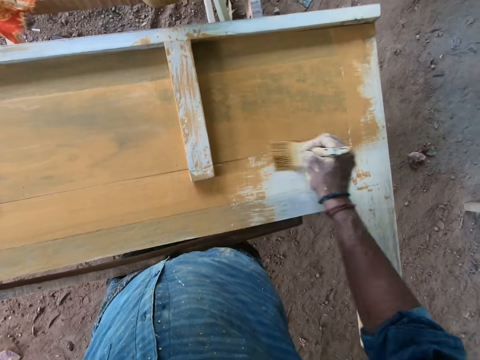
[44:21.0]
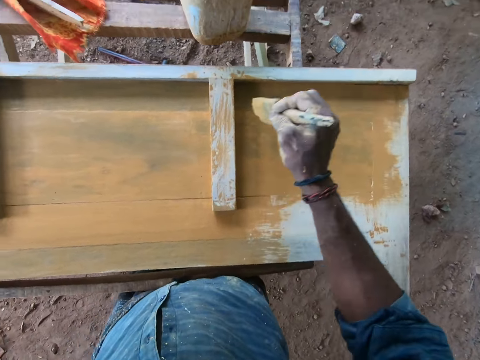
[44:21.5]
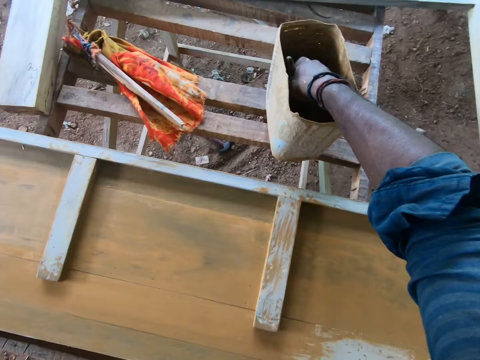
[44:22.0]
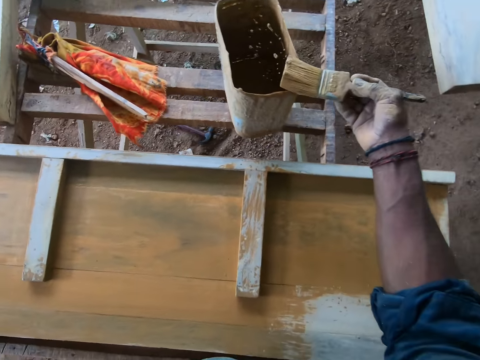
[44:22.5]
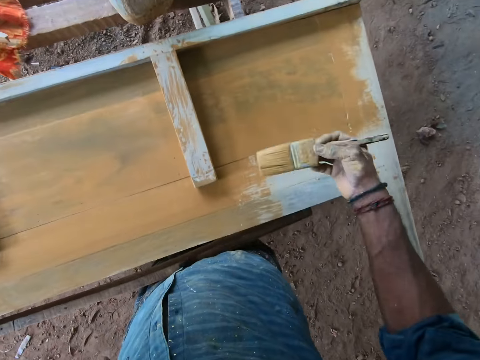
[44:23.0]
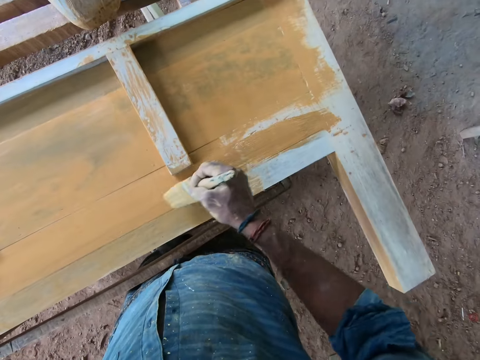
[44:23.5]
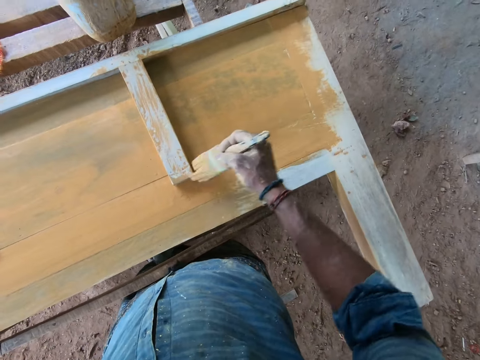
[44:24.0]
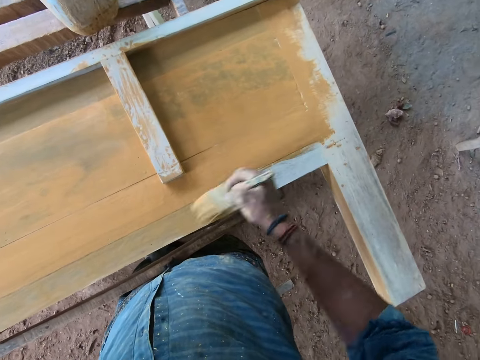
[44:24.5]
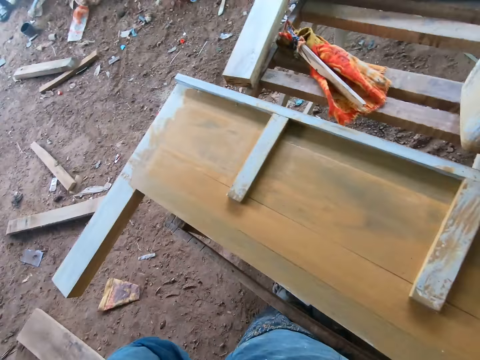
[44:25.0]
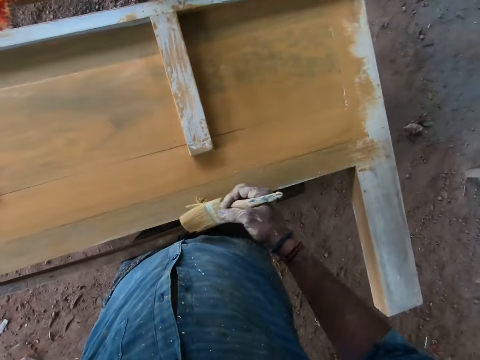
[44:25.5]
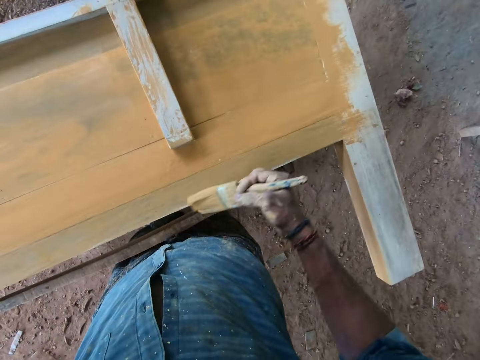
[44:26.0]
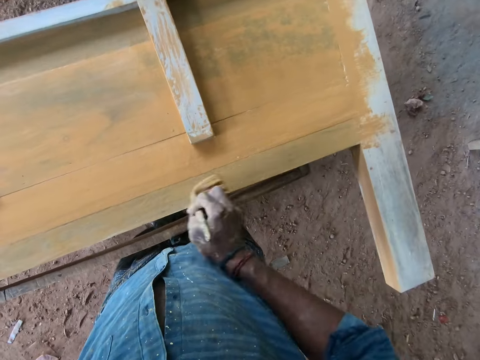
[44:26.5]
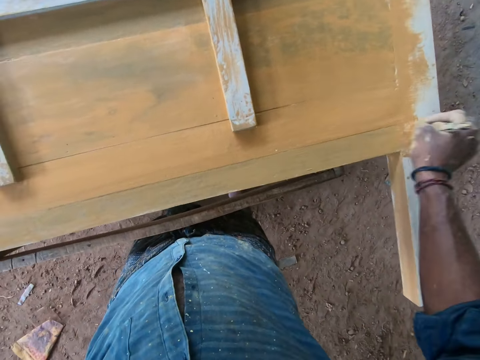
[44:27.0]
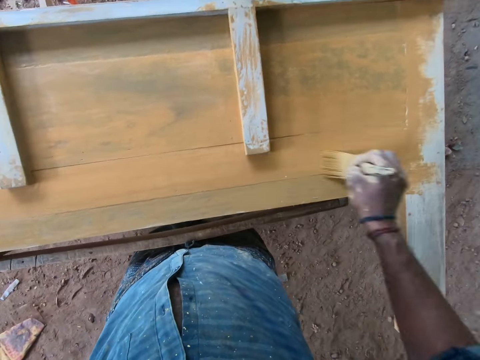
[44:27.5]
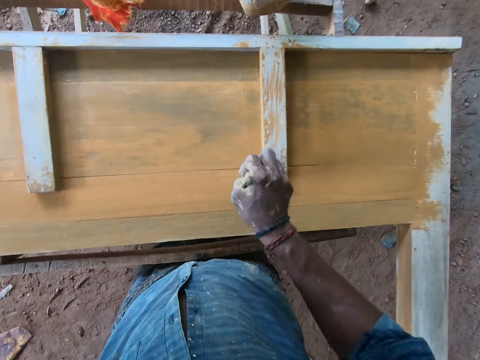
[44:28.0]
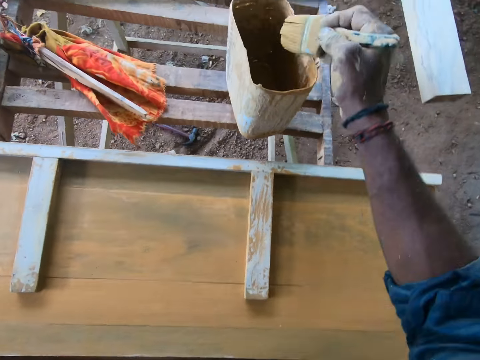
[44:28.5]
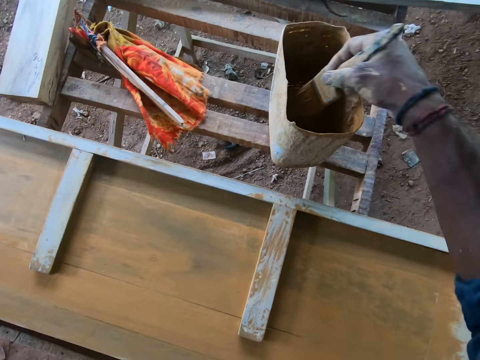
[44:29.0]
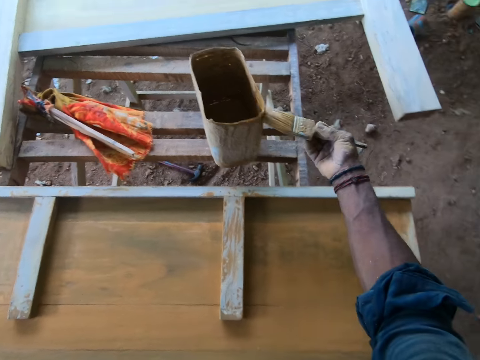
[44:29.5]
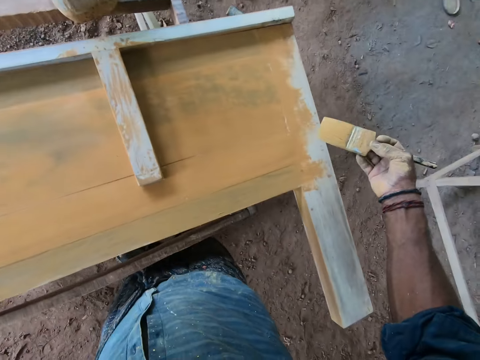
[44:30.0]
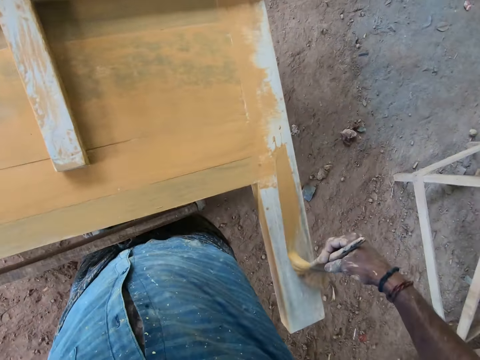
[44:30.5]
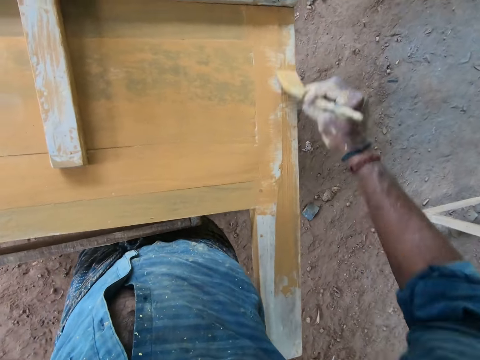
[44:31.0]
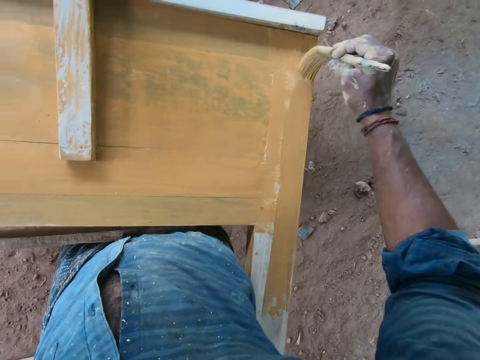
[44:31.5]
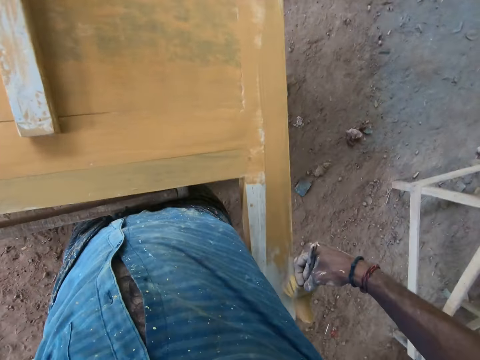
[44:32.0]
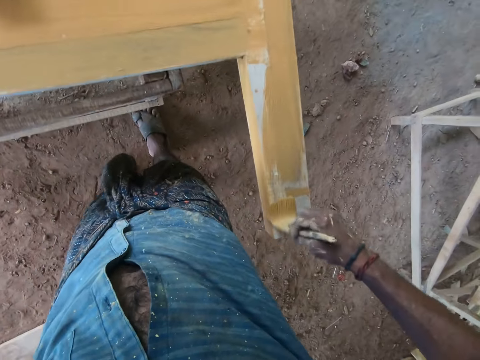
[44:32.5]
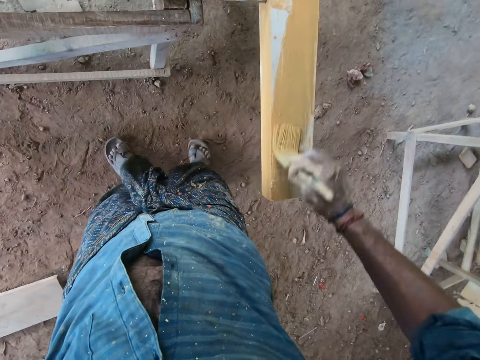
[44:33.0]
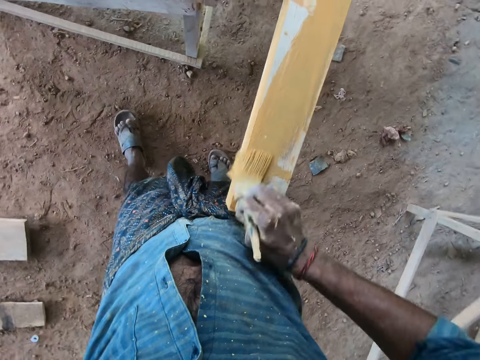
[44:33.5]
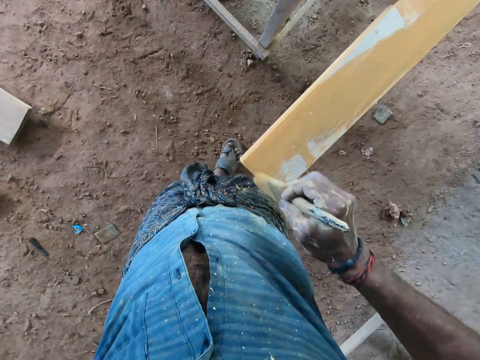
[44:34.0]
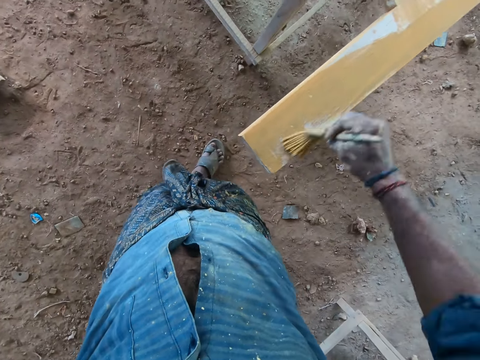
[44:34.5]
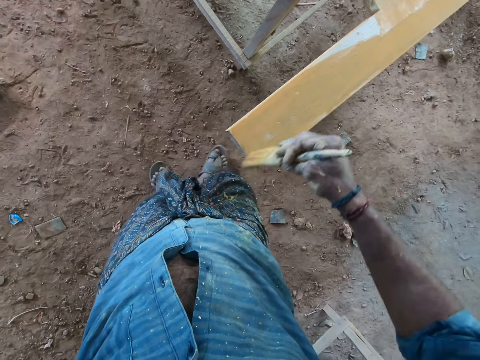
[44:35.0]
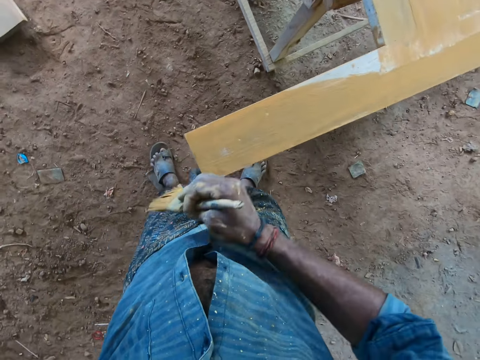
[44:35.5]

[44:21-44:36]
The camera wearer dips the paint brush into the bowl with his right hand. He scoops paint from the bowl with the paint brush in his right hand. He paints the plank with the paint brush in his right hand. He dips the paint brush into the bowl with his right hand. He scoops paint from the bowl with the paint brush in his right hand. He paints the plank with the paint brush in his right hand.

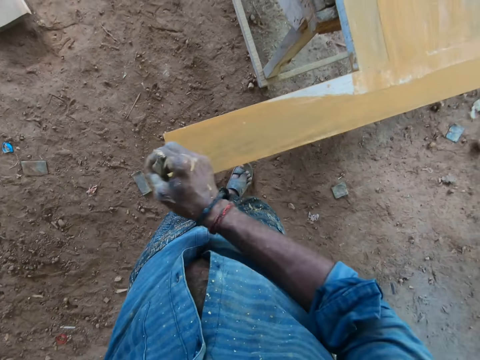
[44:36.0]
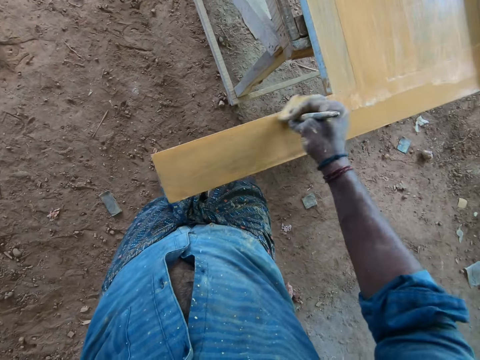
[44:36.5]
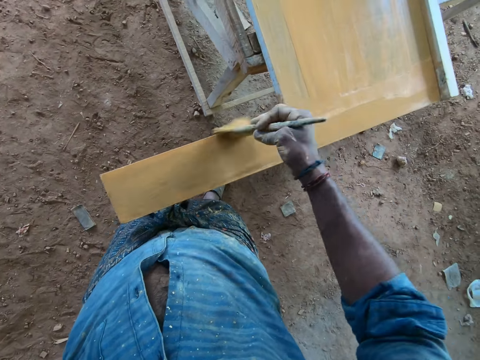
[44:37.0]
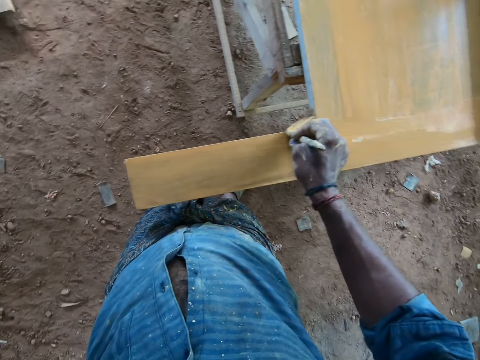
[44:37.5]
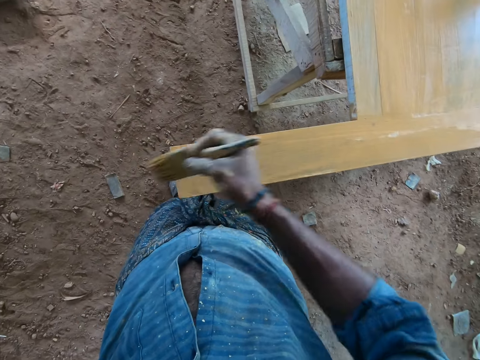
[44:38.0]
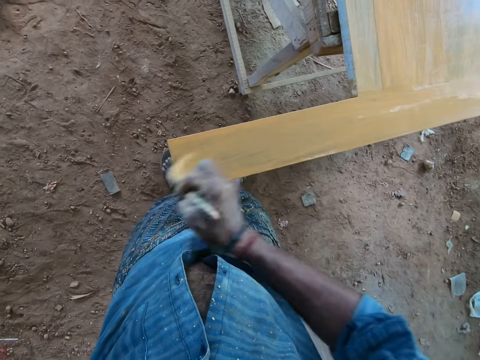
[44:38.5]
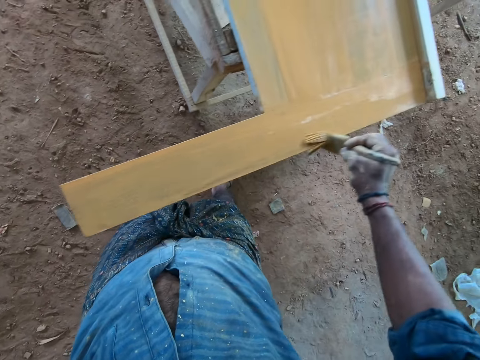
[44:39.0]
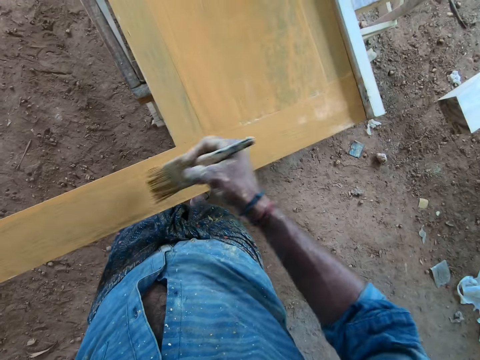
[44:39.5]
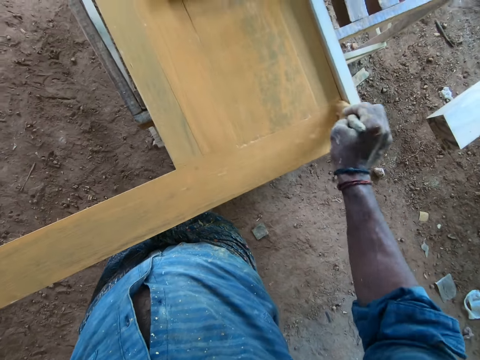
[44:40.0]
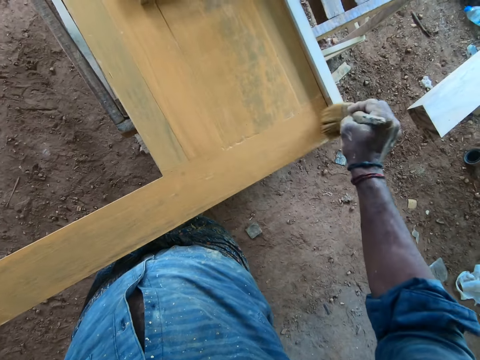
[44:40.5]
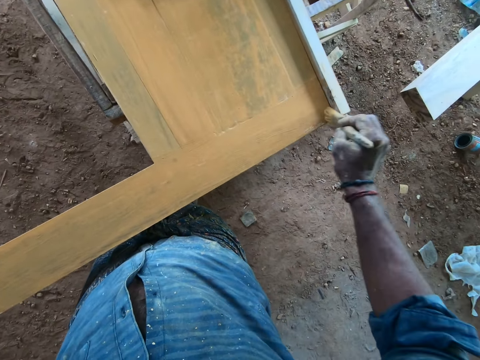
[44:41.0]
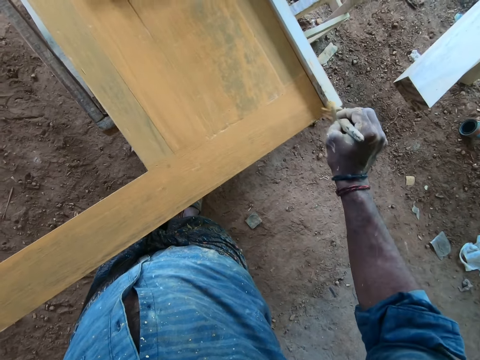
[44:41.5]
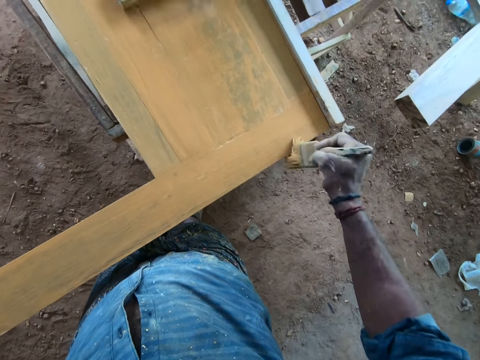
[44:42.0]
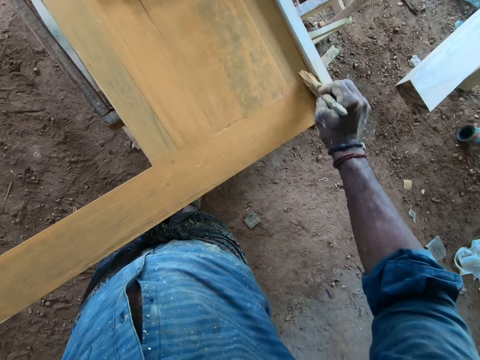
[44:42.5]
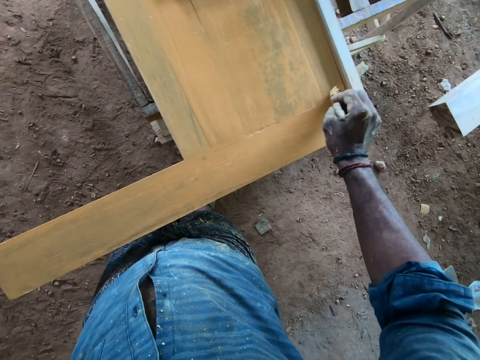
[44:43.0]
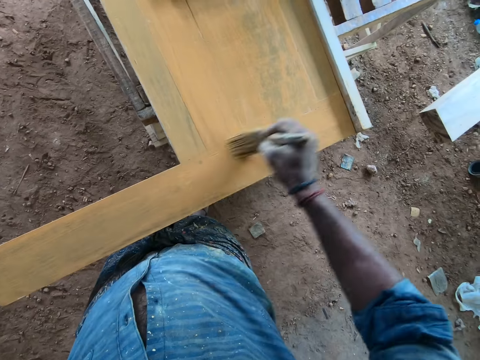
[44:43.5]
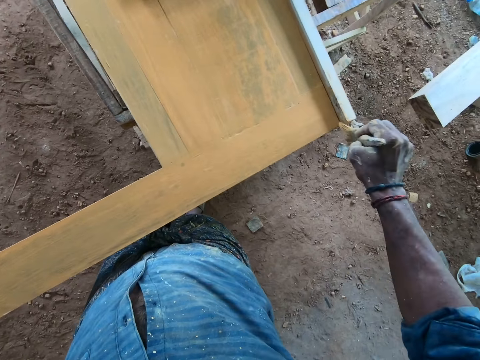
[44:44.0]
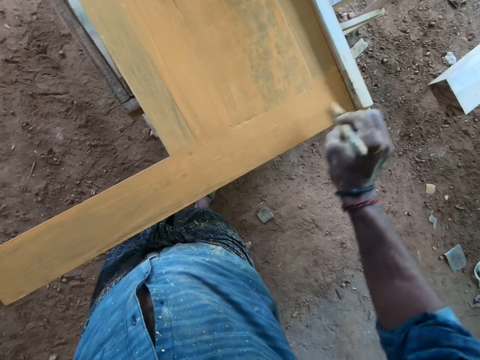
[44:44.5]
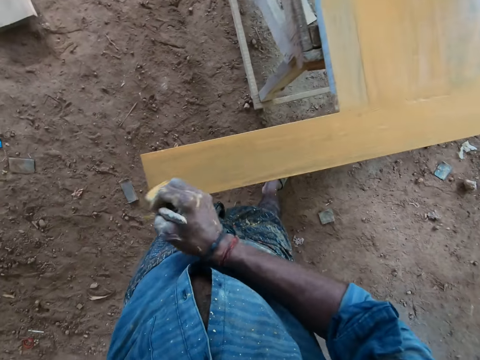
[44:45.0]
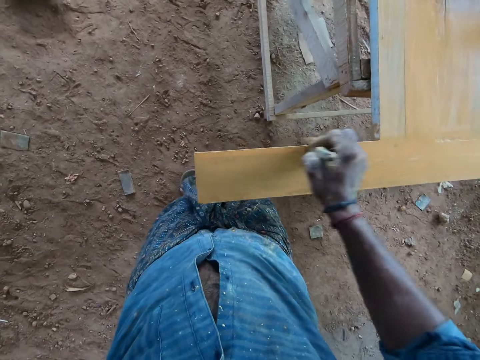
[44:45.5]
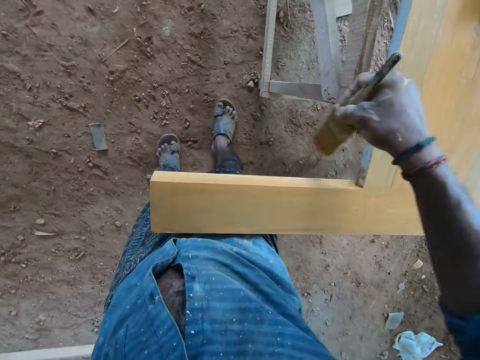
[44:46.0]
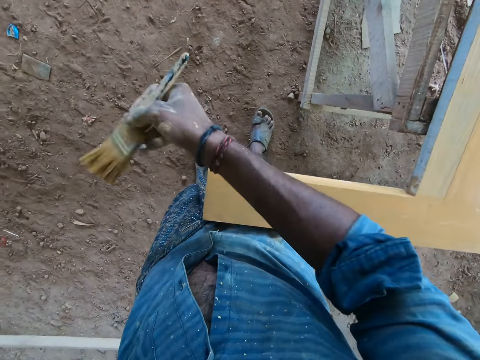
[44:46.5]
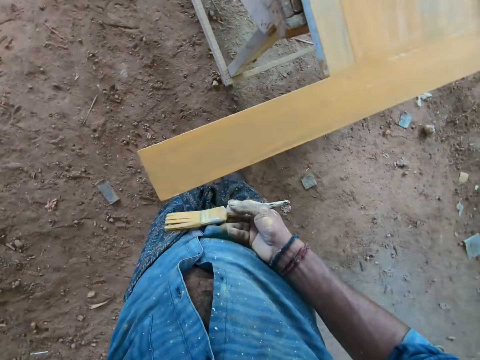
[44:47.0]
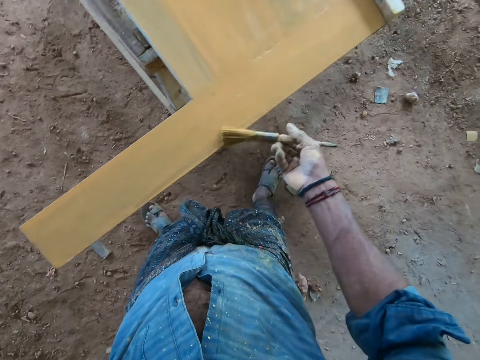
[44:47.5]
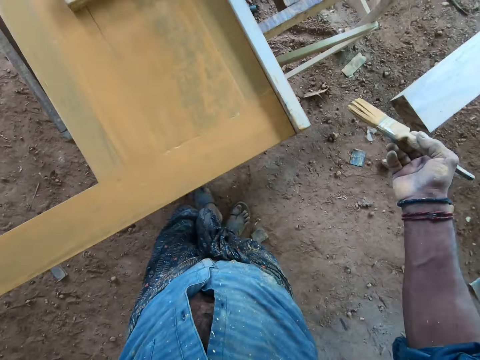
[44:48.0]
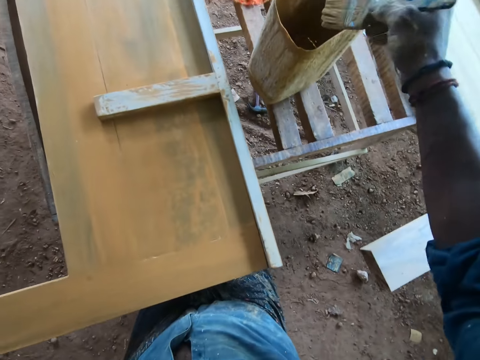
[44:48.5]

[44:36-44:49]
The camera wearer dips the paint brush into the bowl with his right hand.
